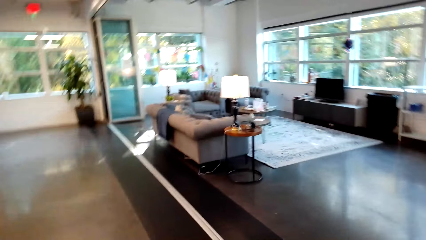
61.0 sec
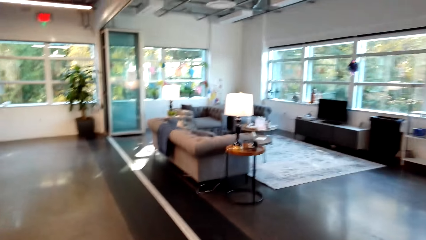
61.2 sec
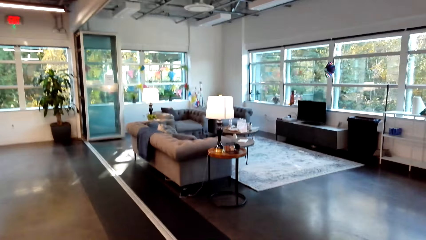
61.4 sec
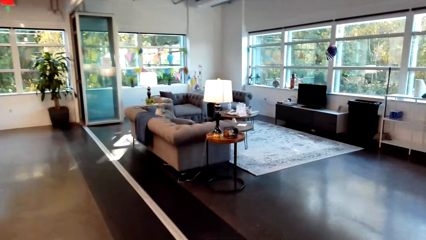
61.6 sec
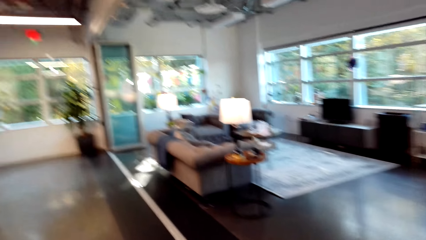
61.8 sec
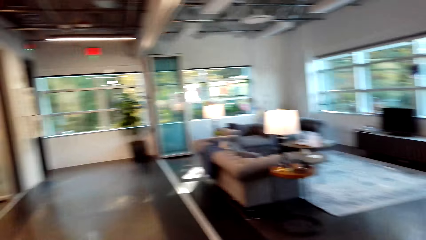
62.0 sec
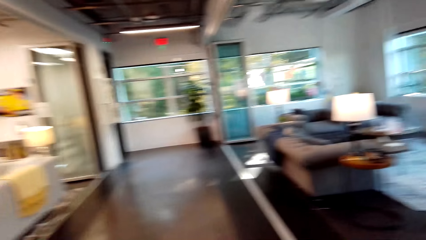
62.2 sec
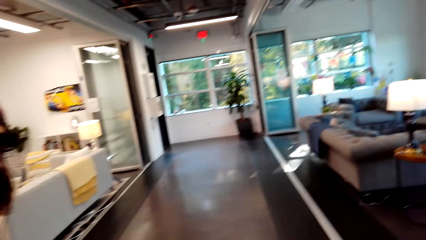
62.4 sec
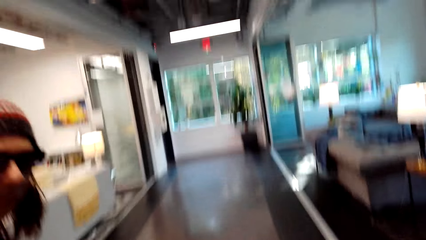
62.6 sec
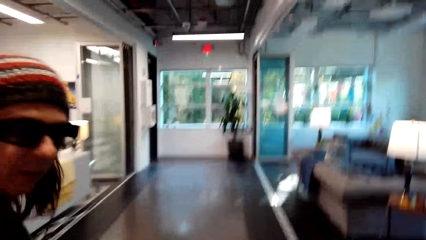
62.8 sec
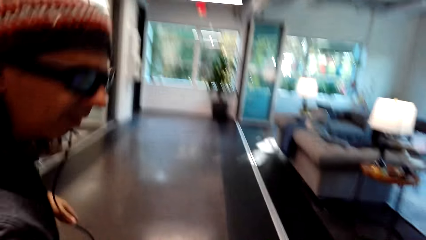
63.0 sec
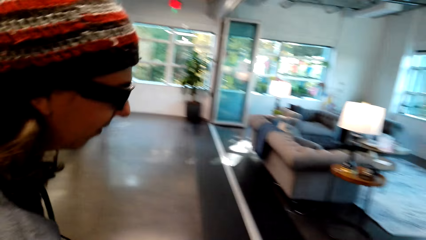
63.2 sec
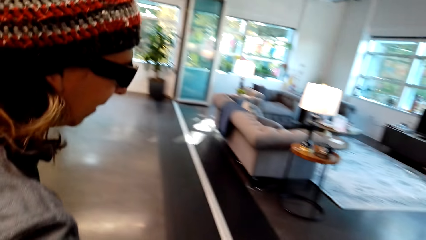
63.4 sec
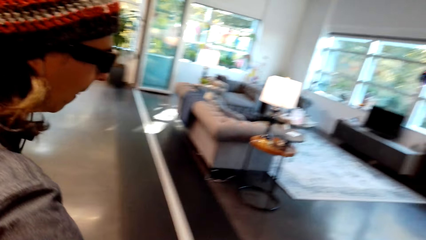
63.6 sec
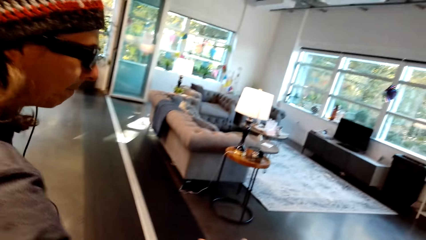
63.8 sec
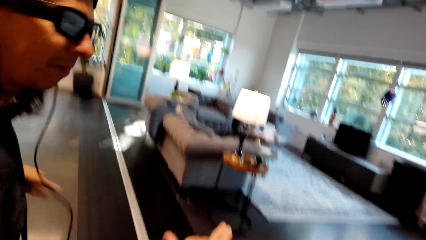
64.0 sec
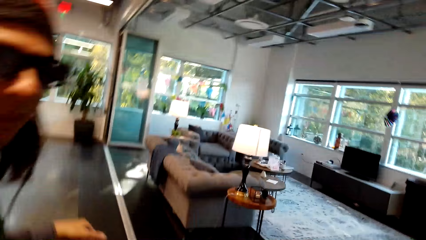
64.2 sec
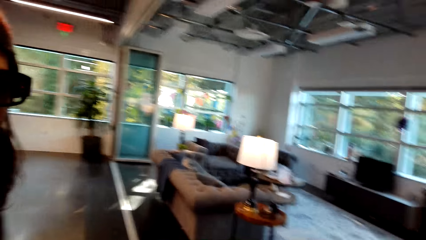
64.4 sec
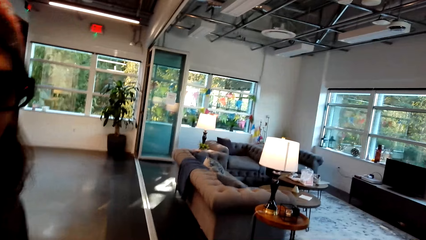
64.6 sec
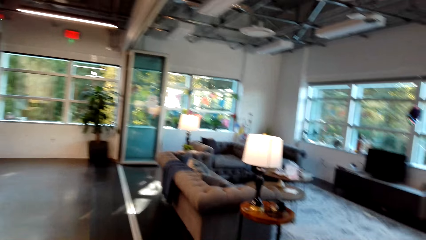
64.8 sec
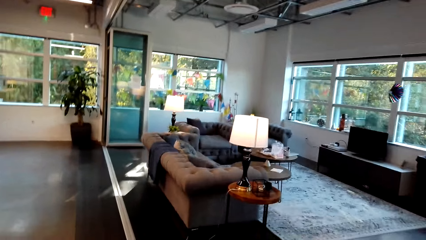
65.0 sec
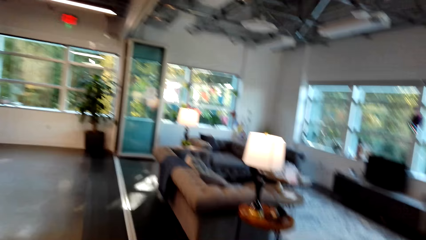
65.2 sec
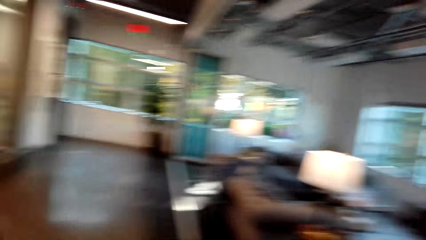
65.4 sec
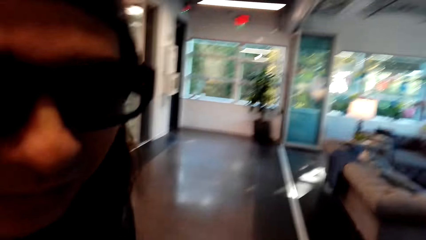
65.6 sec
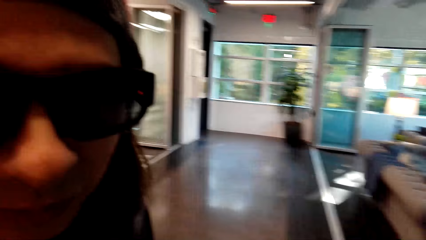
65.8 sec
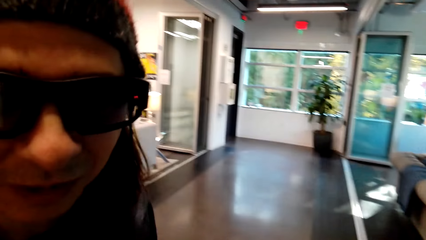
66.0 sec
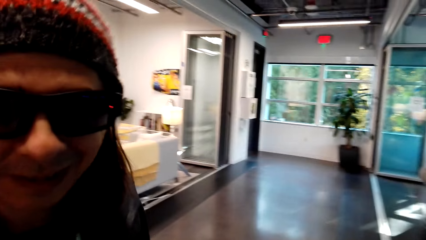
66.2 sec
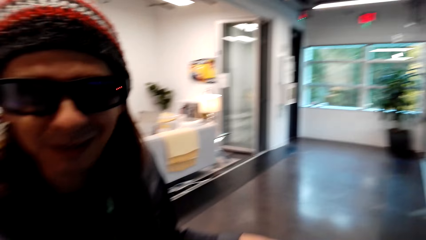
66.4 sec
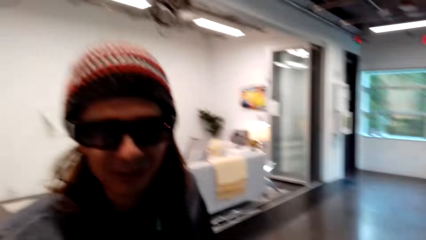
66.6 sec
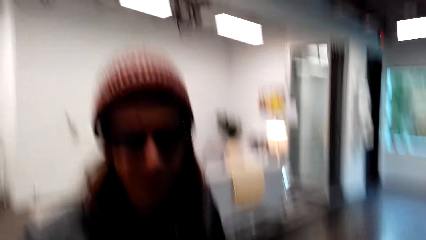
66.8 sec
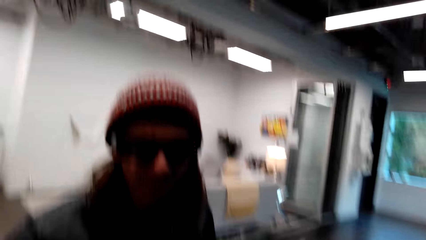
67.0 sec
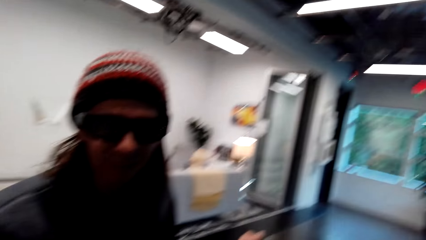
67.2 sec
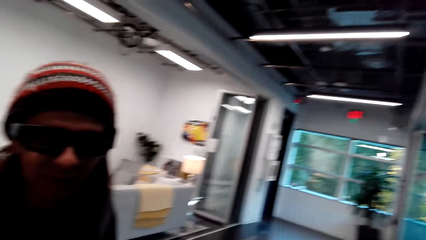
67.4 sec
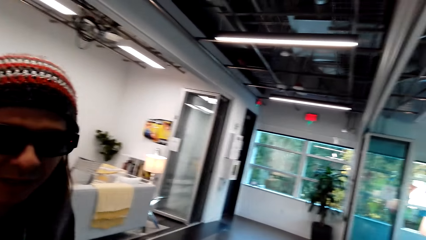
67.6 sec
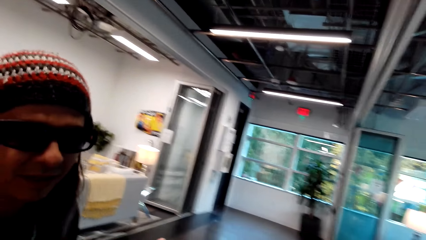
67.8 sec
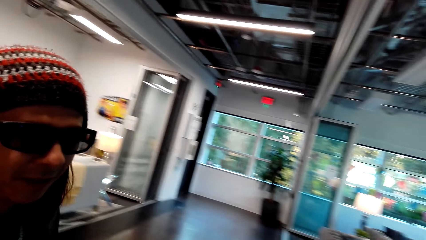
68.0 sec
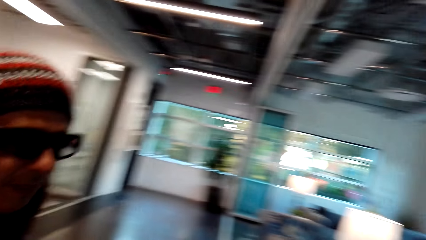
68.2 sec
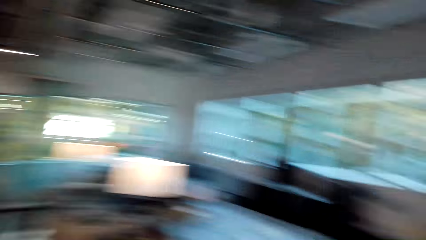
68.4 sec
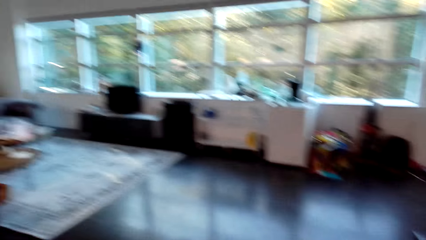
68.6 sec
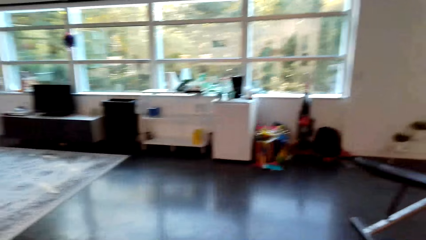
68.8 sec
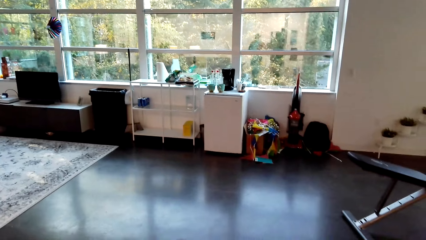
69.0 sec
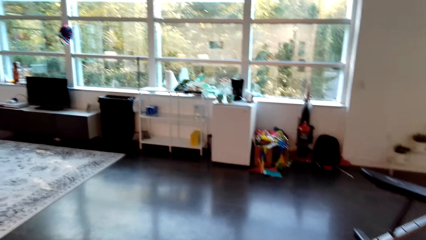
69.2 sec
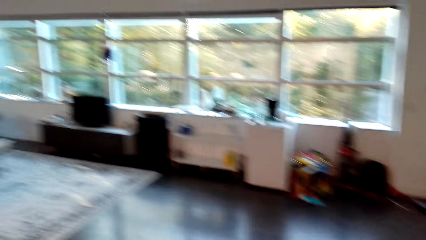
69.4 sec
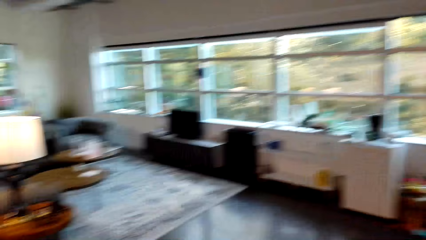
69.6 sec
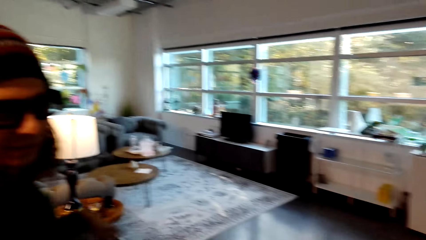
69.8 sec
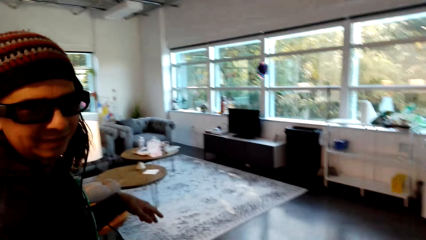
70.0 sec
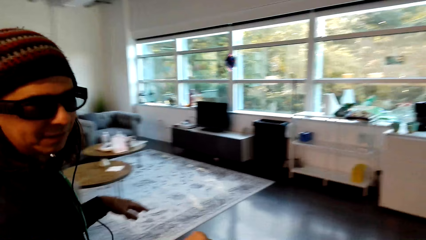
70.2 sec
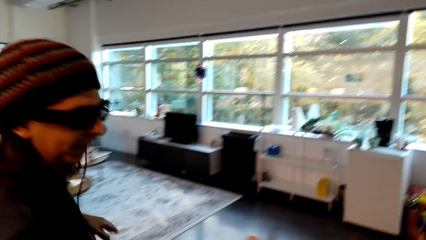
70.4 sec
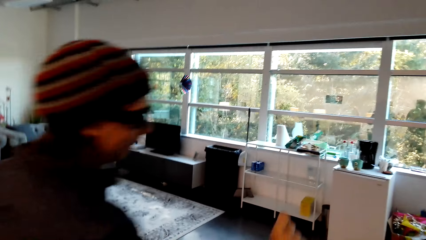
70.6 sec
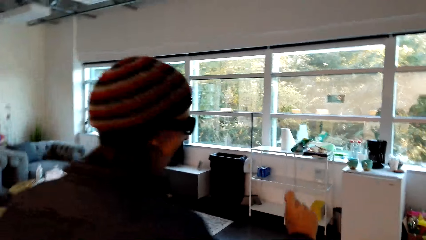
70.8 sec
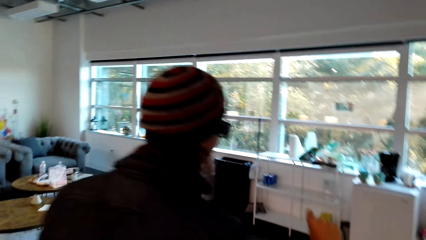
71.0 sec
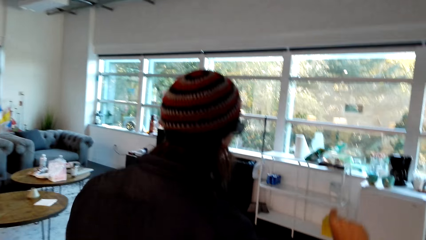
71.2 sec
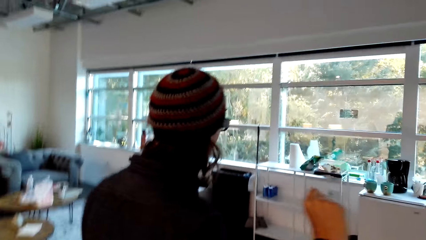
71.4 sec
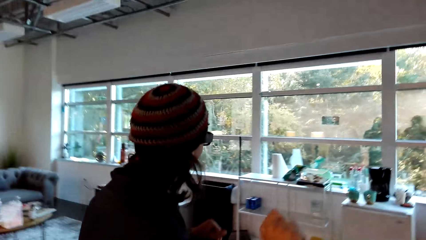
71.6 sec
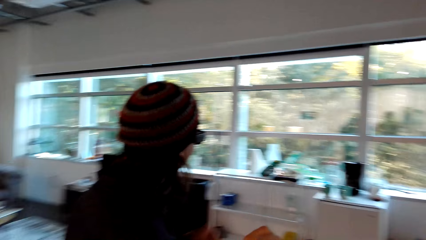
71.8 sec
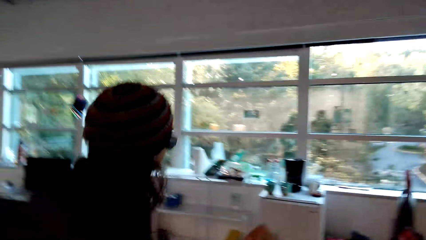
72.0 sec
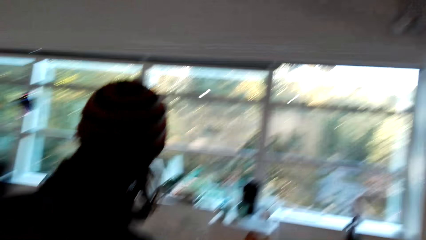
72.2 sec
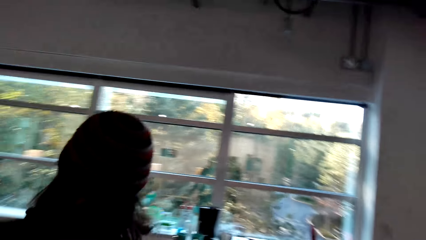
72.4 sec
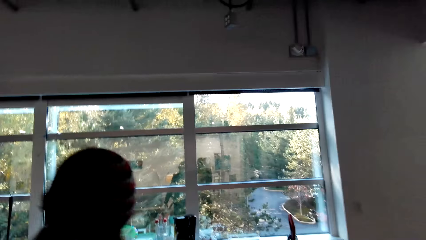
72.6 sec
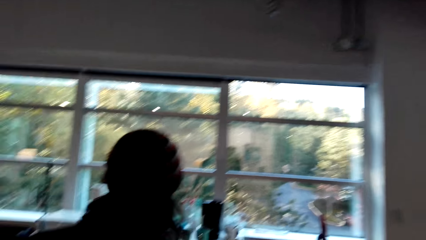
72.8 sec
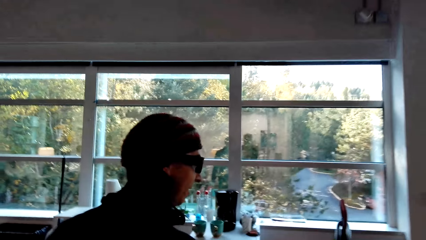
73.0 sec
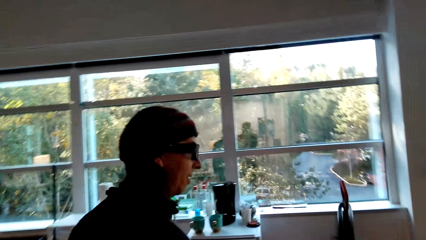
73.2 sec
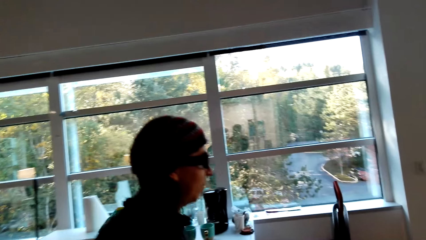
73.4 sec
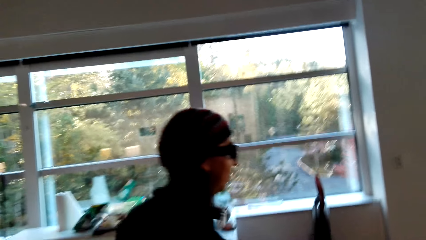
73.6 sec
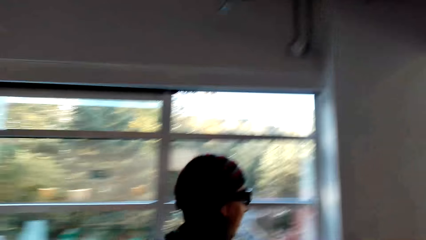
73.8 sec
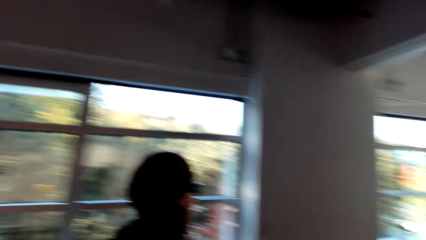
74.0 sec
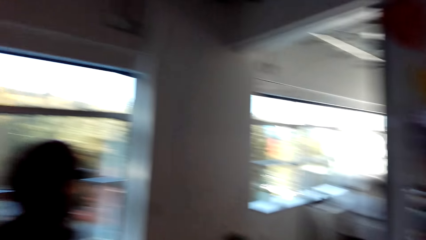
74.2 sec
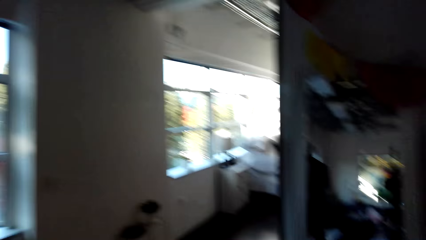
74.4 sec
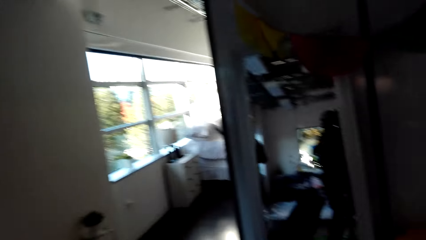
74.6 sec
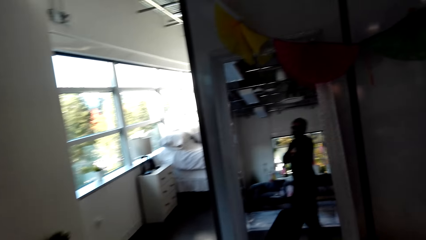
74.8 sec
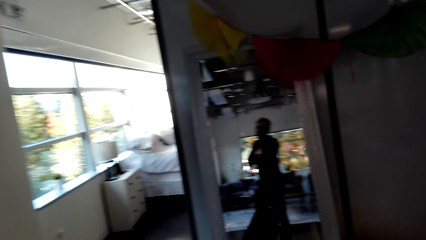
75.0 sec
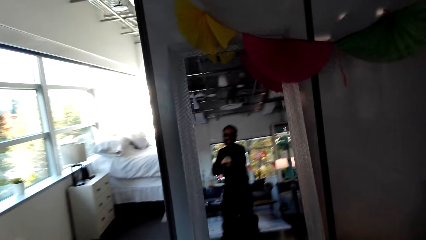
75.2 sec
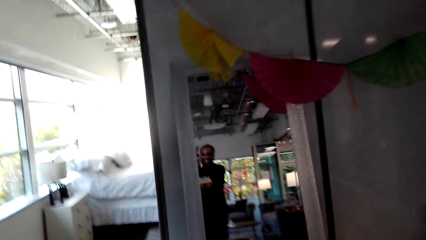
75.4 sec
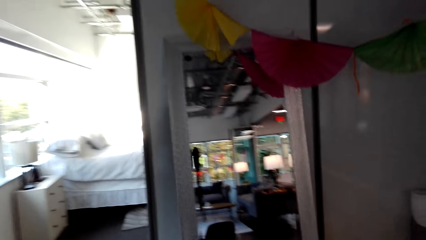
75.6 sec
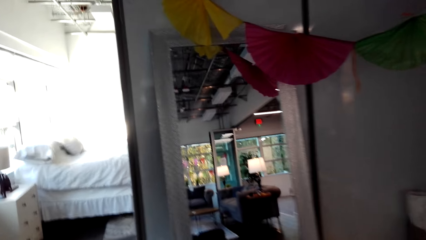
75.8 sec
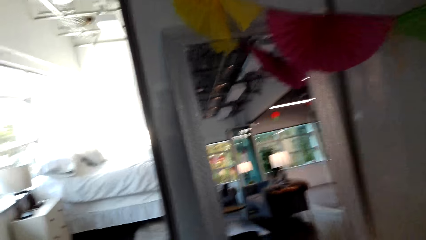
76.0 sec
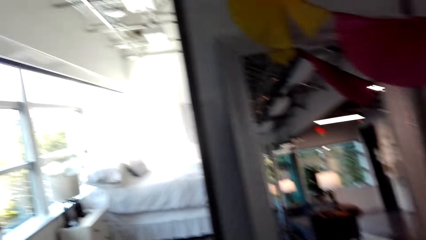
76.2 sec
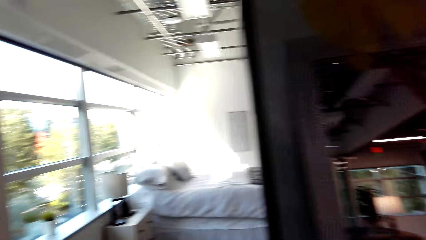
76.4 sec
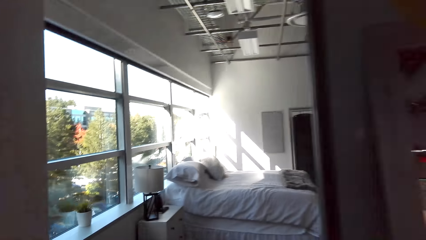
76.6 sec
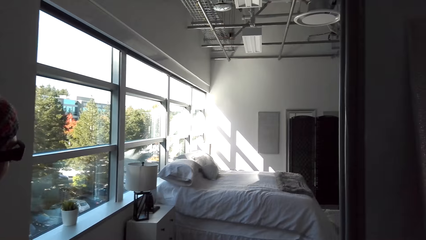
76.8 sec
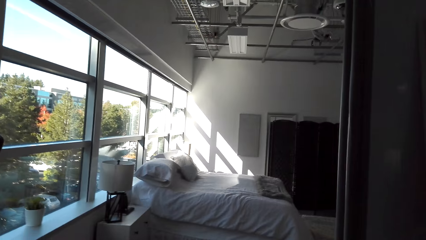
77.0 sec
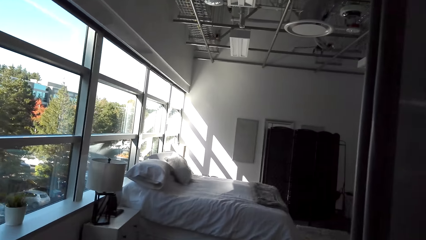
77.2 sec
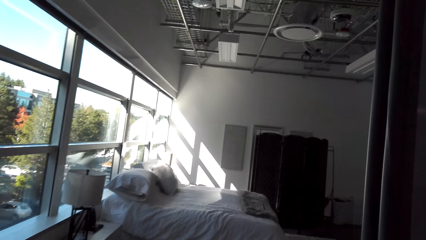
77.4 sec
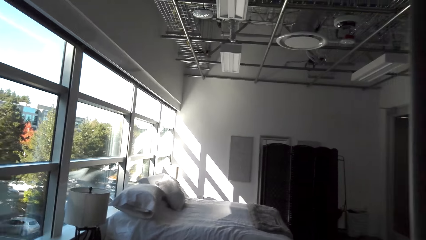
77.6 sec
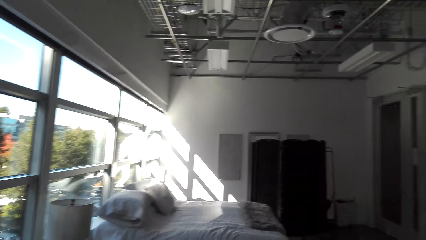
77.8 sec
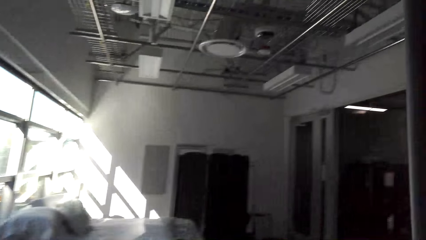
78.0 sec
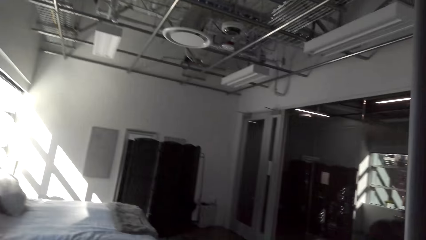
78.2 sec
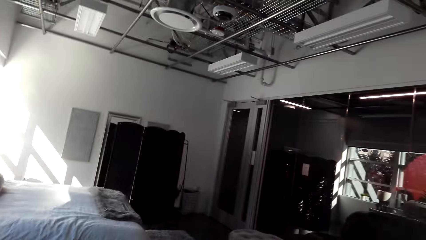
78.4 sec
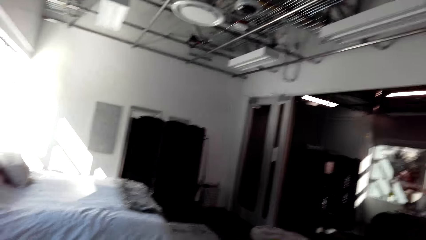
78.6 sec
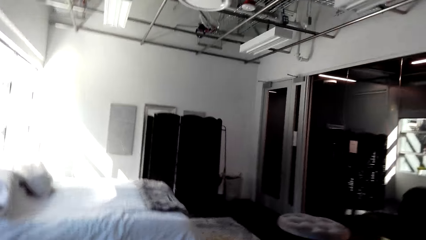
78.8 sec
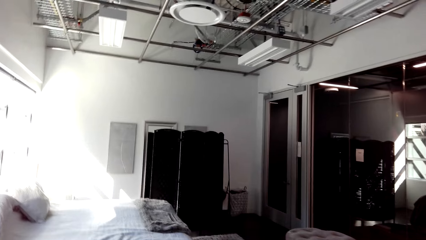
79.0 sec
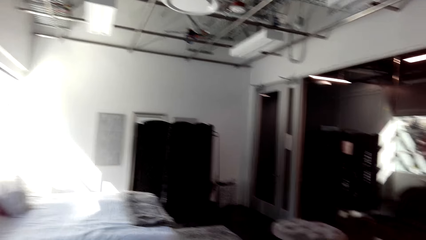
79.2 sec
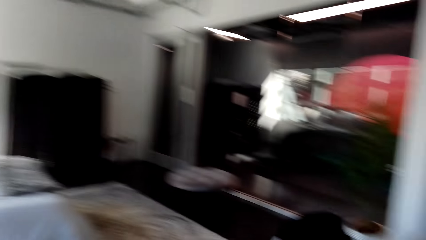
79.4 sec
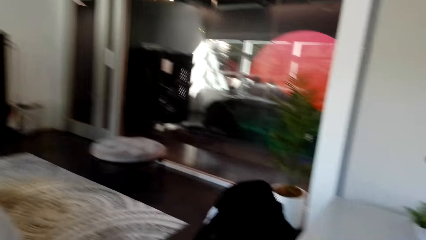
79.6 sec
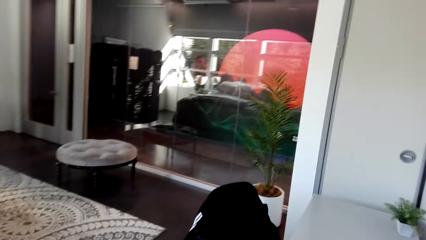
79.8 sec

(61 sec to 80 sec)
The camera wearer looks around the apartment. They follow a person.
